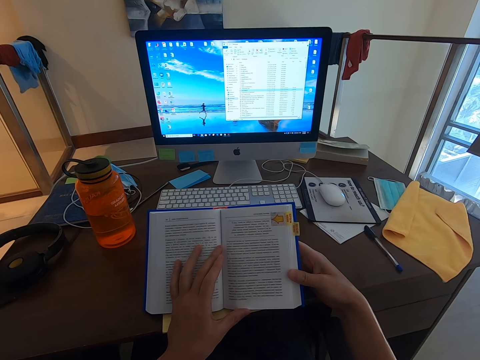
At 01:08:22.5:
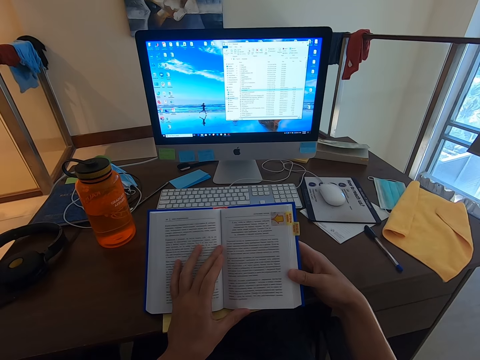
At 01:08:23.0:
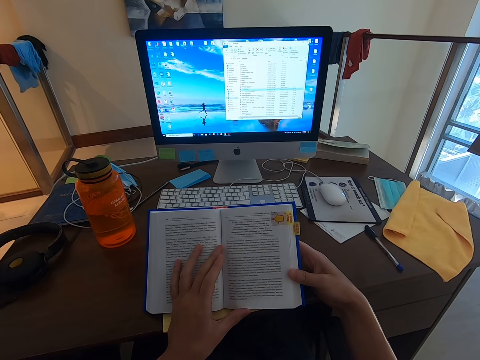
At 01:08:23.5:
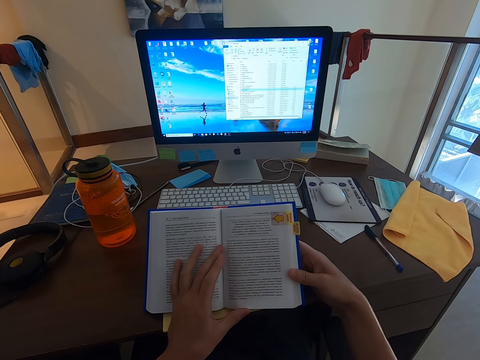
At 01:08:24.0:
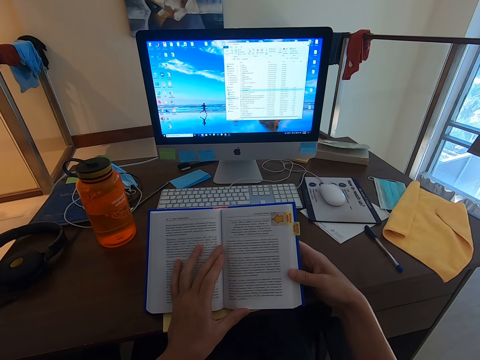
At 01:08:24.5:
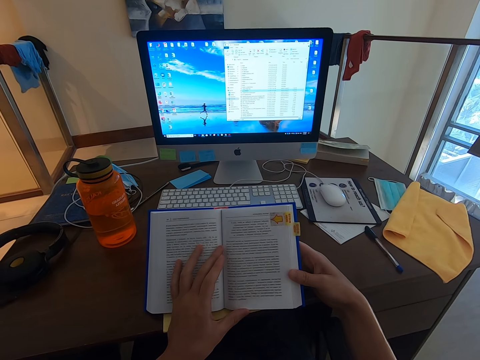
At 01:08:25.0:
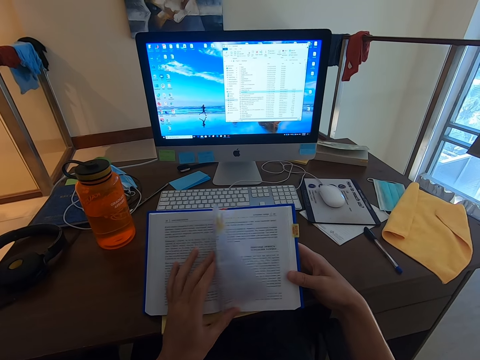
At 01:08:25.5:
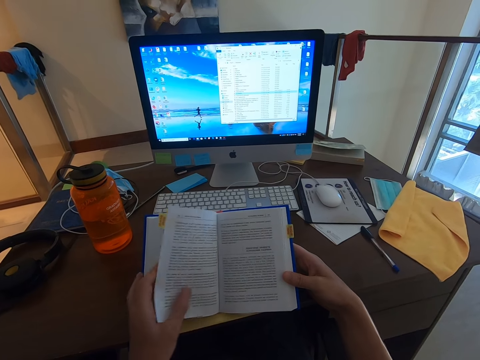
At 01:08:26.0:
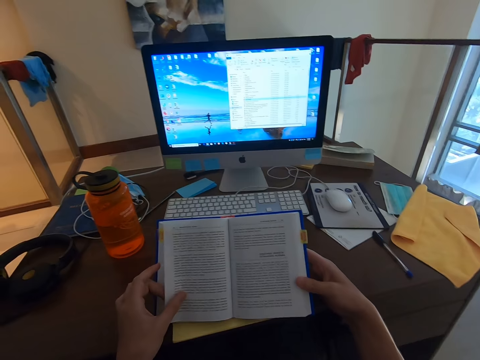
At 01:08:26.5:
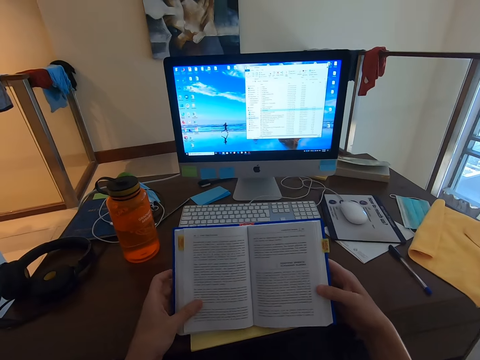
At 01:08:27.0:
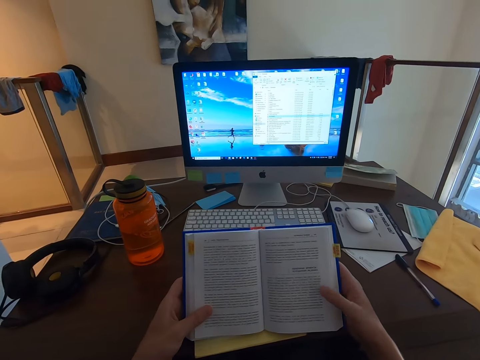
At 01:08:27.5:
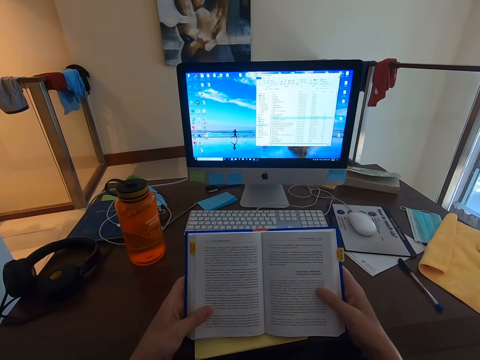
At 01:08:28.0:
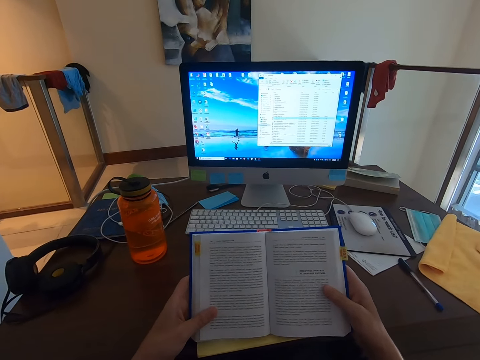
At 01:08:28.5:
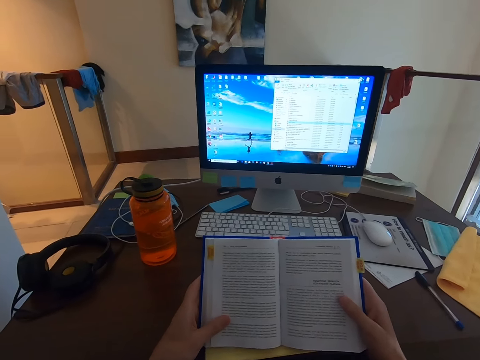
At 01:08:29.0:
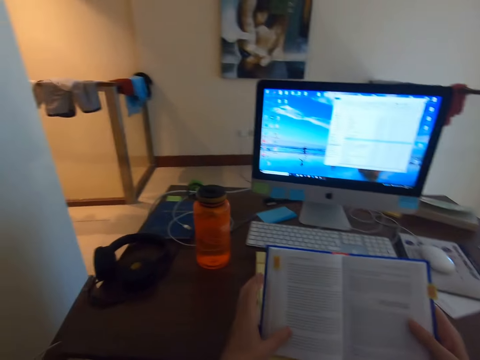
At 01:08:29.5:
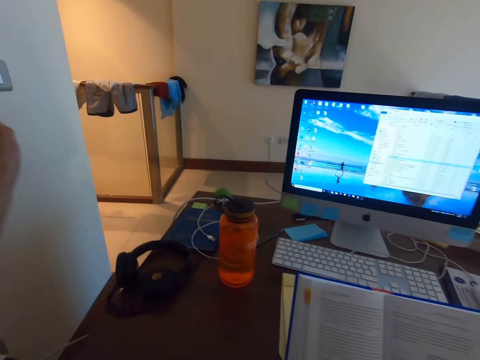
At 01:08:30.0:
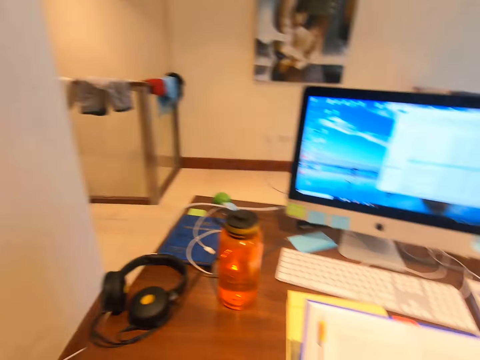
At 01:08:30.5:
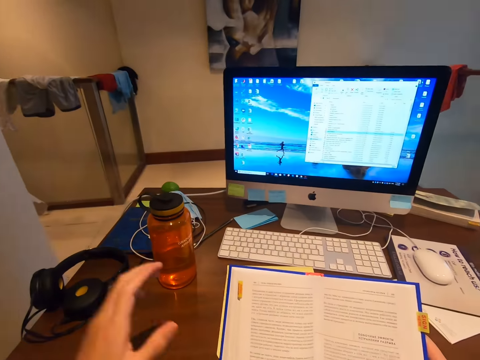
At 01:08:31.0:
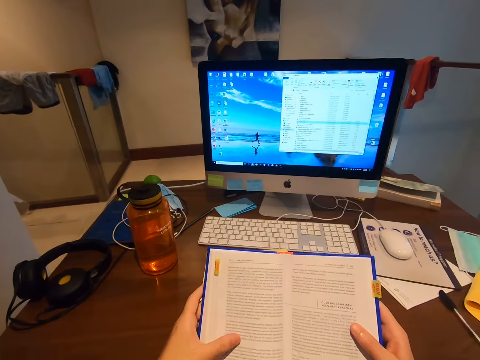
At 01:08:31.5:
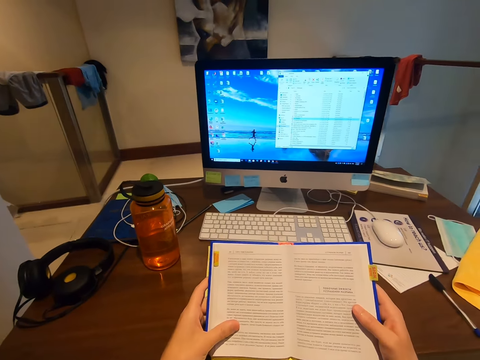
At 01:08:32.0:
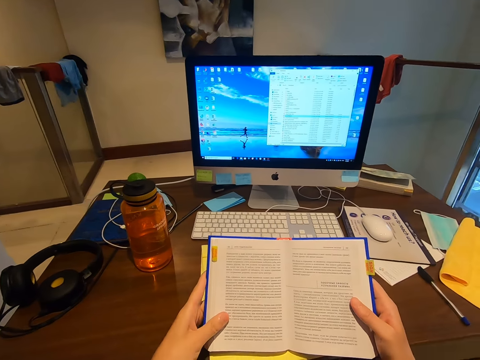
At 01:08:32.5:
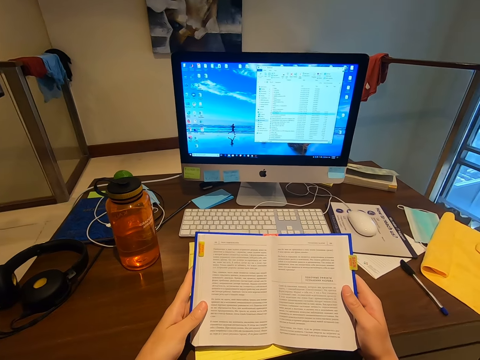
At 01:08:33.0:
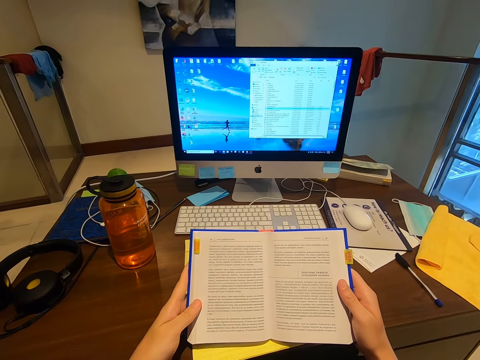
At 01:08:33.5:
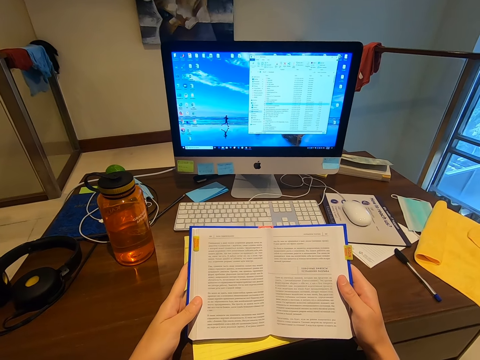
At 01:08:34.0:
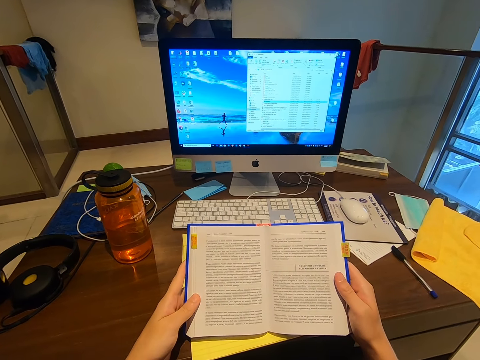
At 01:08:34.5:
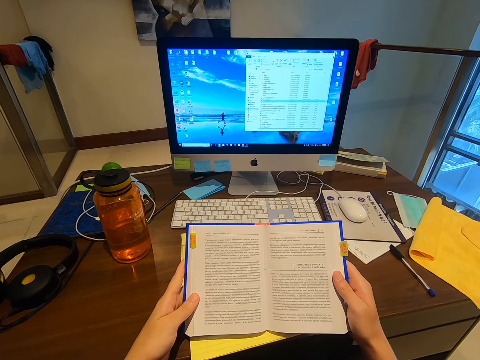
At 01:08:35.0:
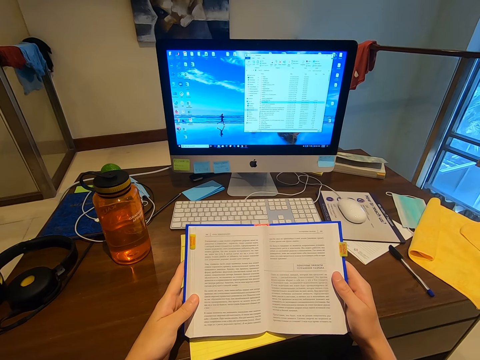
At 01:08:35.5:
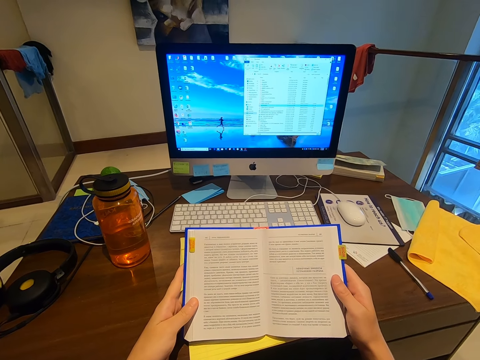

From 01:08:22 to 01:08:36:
The camera wearer turns the next page. They read through the book. They turn on the lights. They read the book.

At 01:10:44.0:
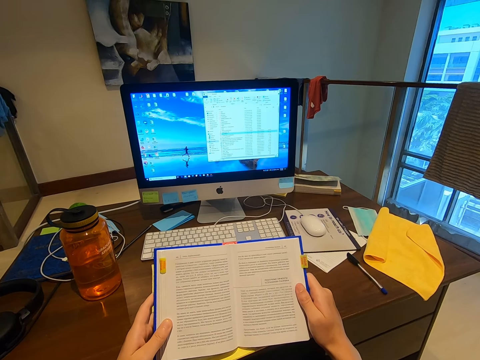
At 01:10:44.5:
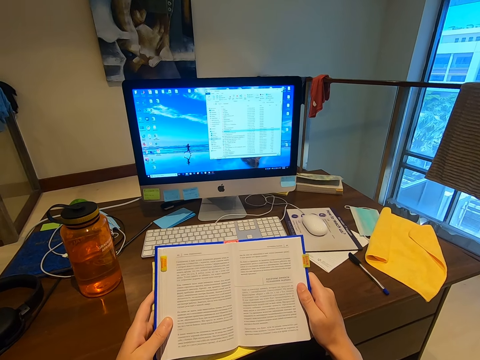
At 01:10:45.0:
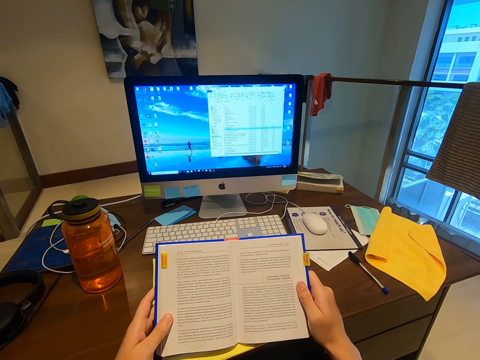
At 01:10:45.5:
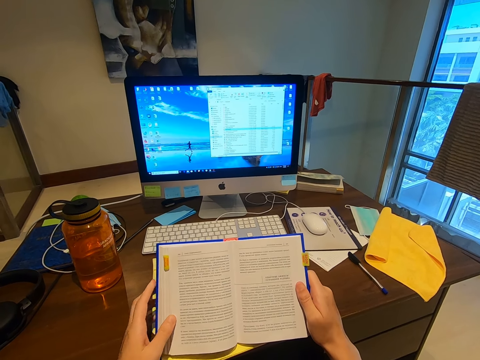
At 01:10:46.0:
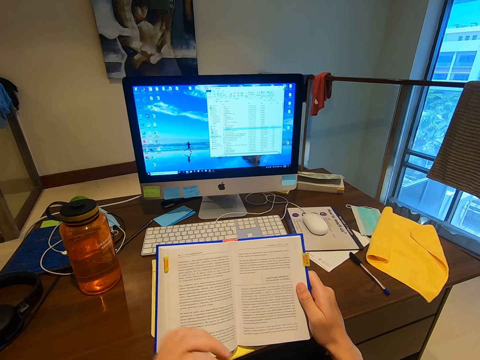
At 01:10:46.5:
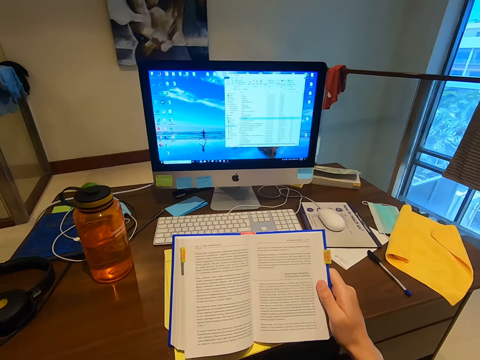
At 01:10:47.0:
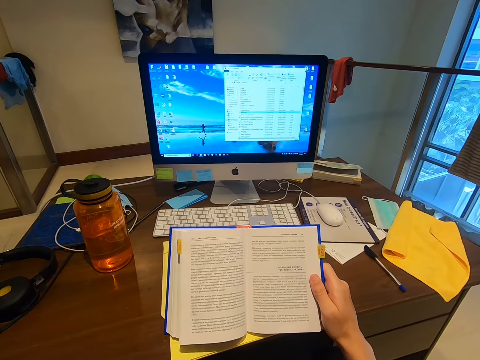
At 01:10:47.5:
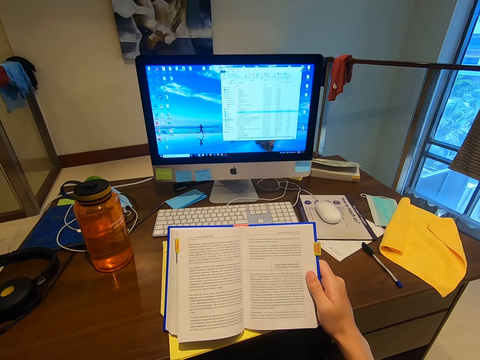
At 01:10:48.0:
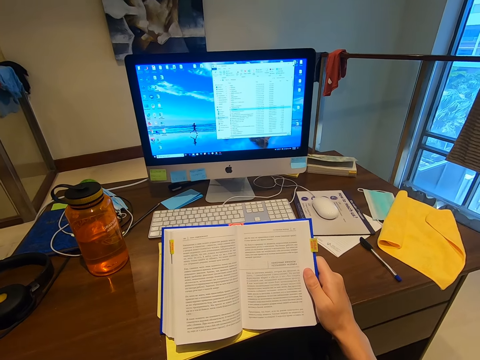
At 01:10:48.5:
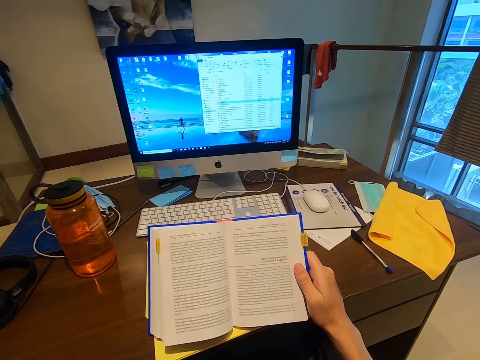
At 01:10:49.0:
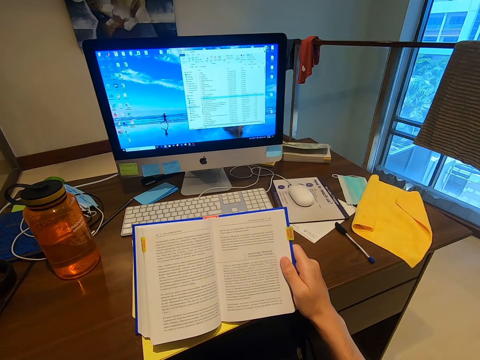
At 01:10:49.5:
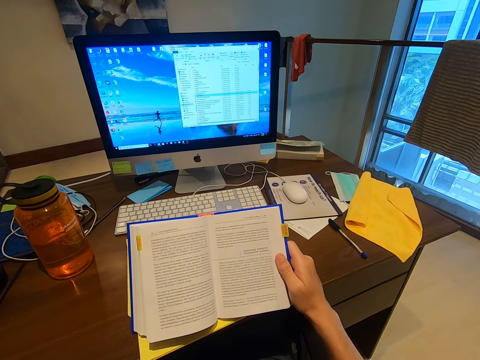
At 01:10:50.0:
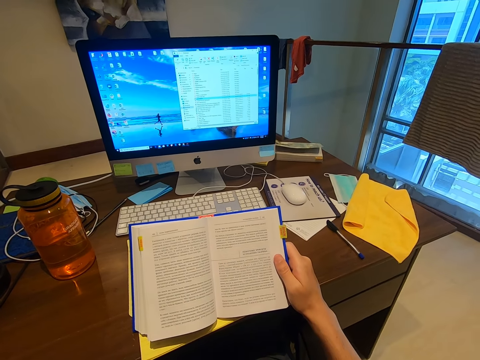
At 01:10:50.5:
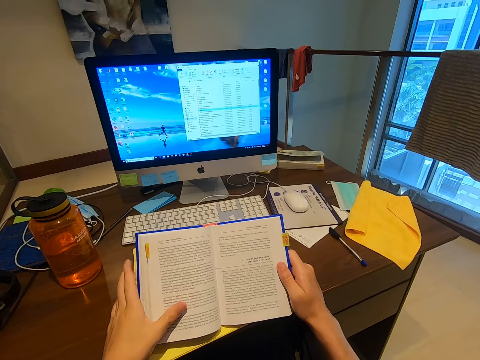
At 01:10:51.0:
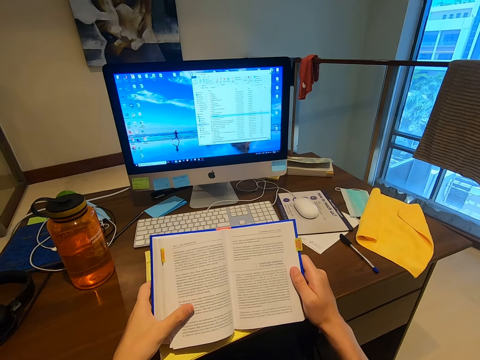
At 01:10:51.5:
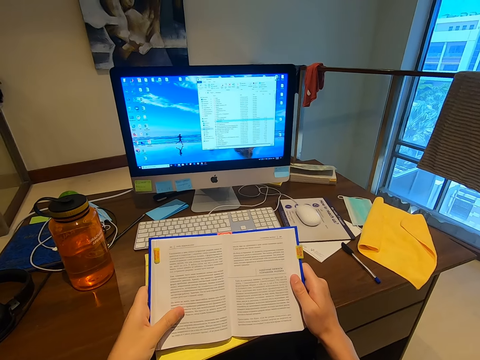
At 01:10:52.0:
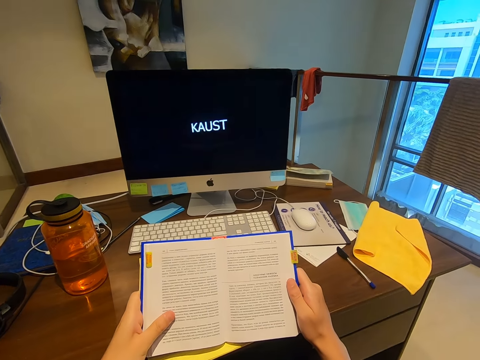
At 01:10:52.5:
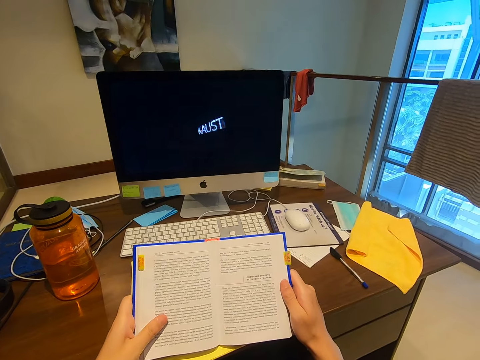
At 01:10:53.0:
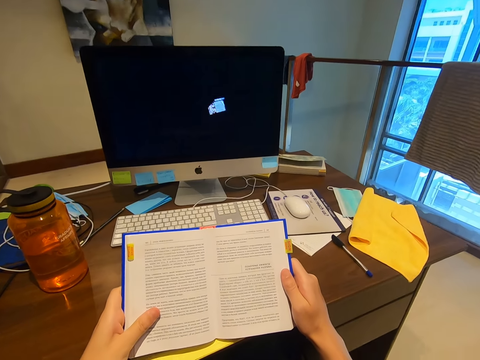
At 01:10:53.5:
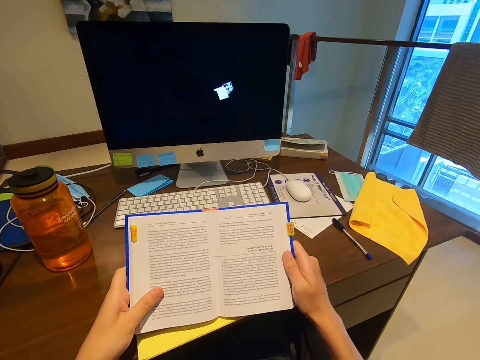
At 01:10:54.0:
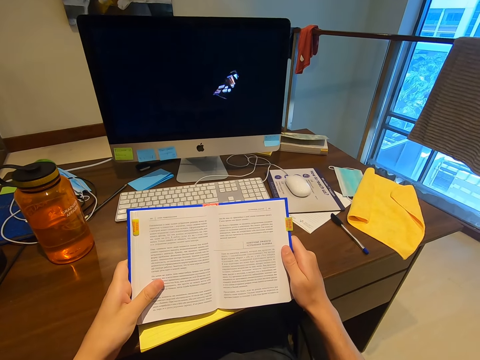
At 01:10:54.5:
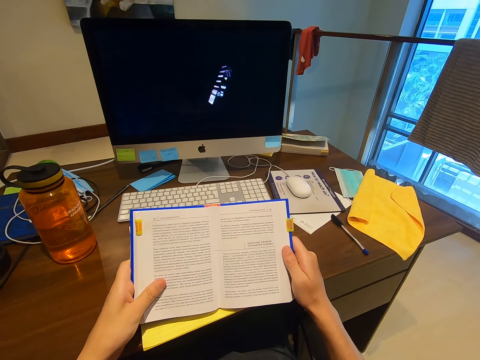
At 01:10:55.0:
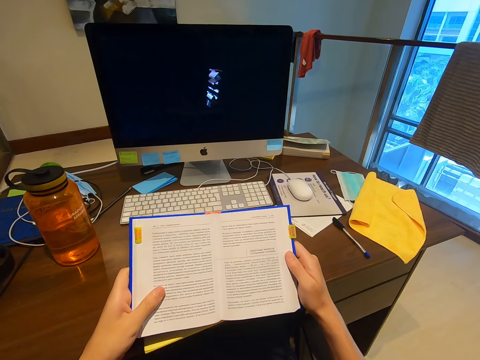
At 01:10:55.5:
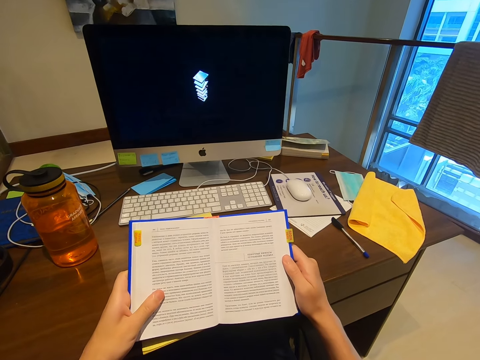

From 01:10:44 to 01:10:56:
The camera wearer touches his face. He moves his left hand away from the book. He holds the book with his left hand. He reads the book.
